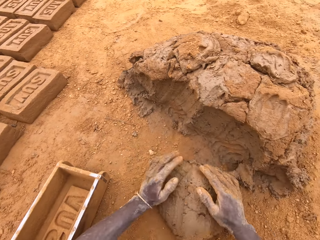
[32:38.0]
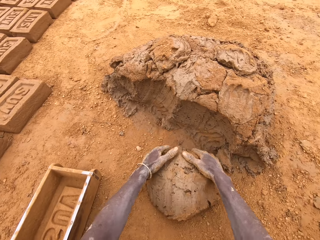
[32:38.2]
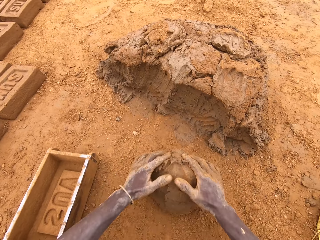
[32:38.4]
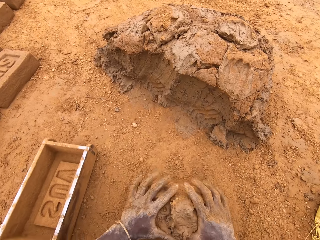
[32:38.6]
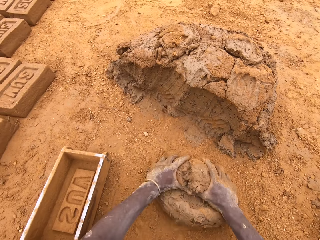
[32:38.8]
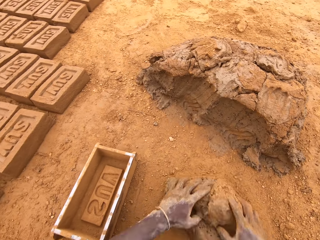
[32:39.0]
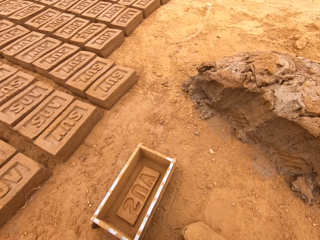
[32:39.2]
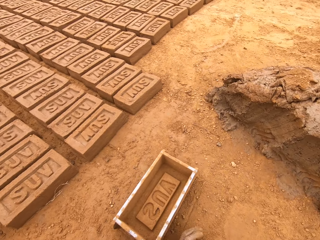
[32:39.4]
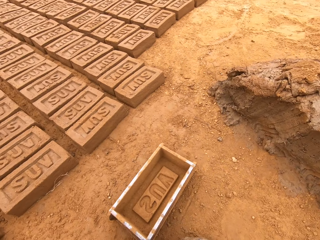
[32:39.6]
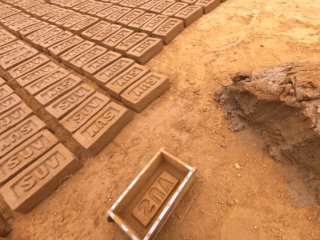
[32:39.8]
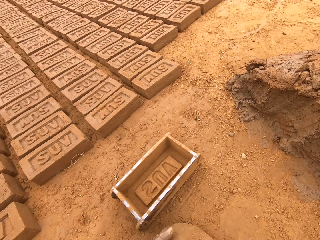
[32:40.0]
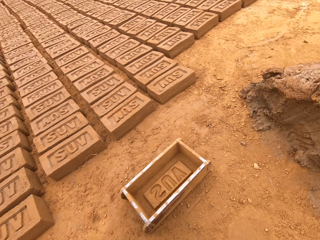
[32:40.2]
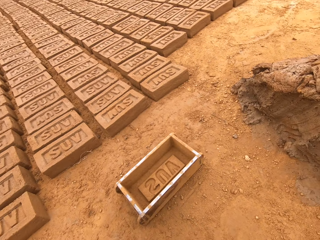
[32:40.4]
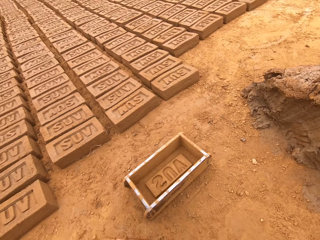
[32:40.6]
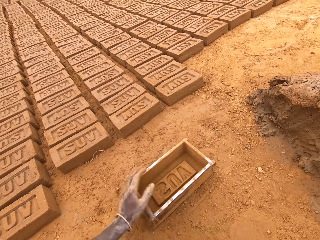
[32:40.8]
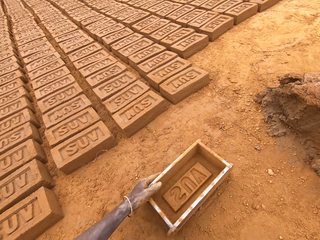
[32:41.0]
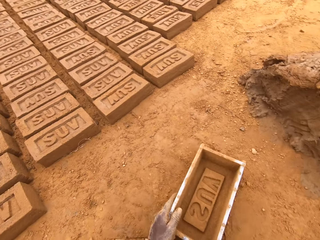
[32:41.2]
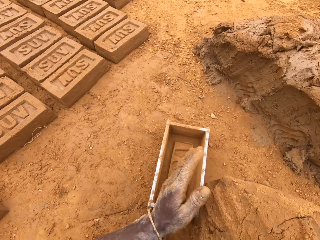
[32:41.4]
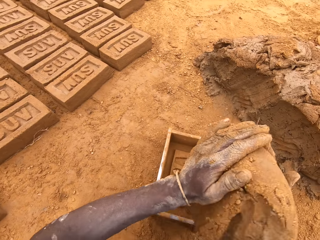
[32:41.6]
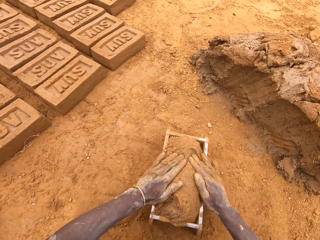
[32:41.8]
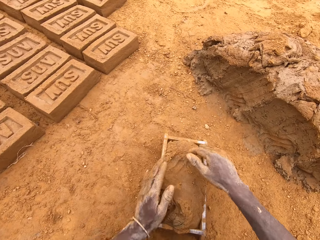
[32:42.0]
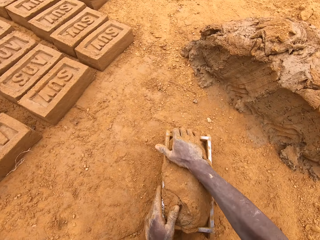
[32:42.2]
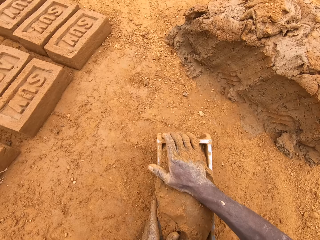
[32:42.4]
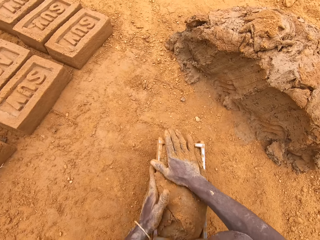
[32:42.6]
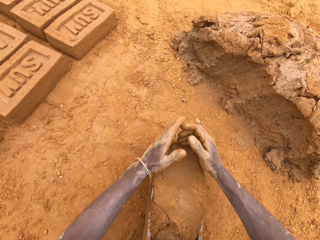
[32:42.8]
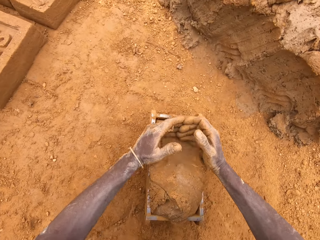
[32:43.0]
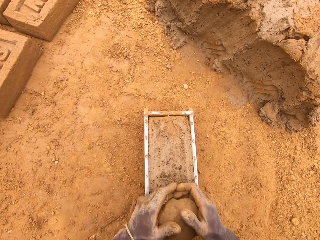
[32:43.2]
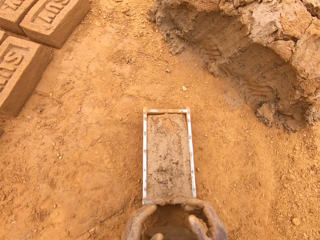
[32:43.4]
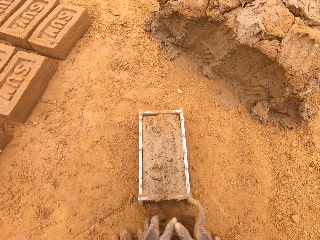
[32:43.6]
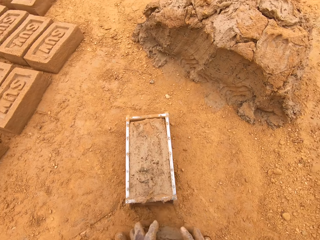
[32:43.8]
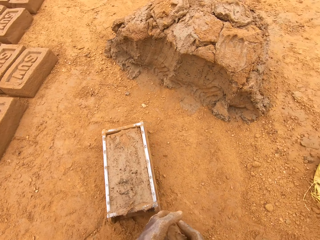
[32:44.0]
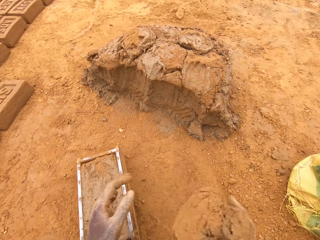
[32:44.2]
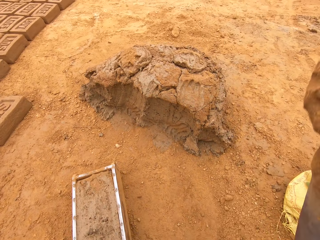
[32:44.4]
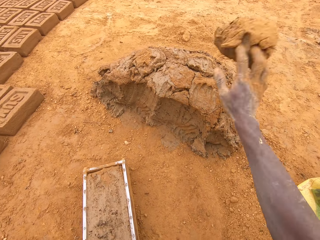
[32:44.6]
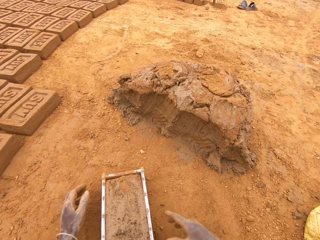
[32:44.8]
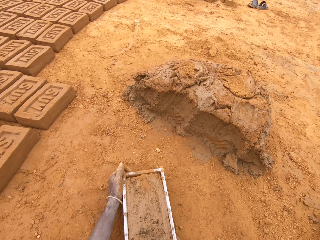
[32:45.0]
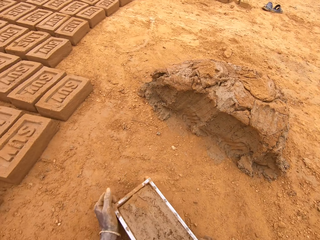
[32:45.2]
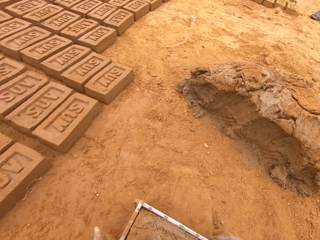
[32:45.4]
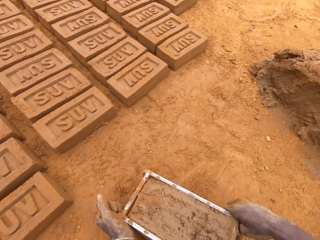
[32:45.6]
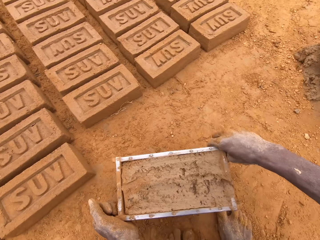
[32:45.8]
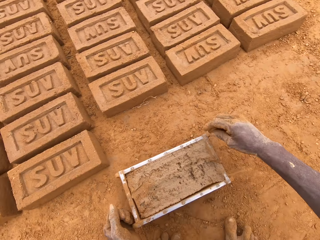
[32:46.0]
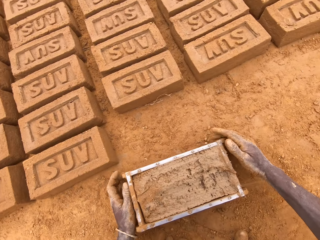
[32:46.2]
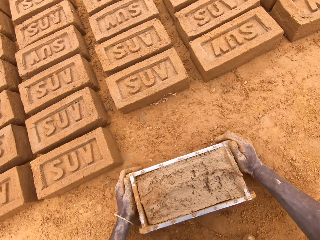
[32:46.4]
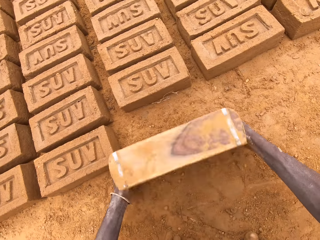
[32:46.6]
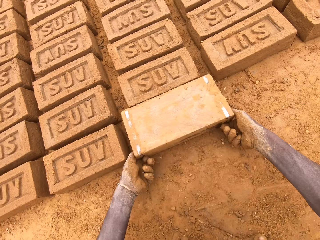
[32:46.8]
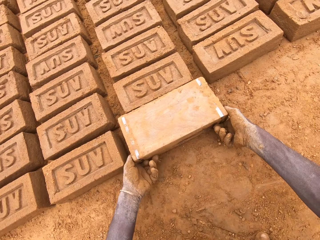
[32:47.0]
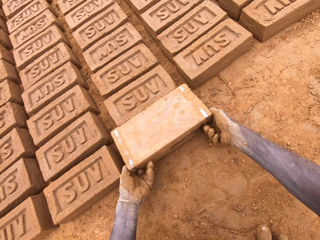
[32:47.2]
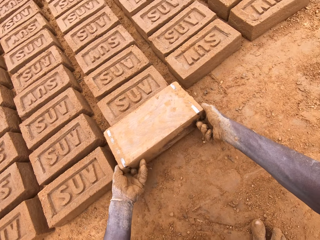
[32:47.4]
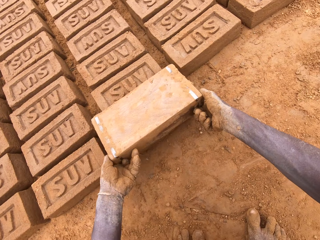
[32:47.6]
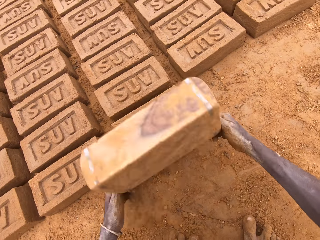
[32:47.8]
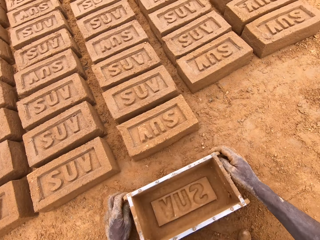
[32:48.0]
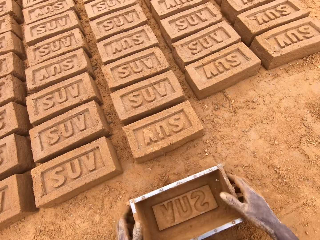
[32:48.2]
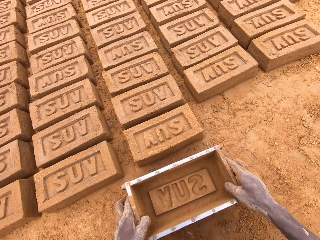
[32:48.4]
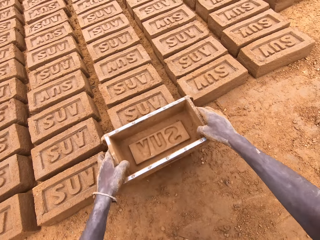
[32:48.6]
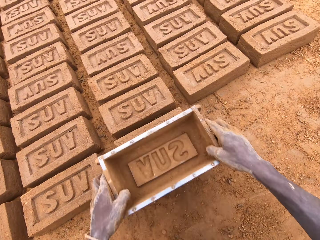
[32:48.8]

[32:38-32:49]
The camera wearer moulds mud or clay on the ground. They put the mud in a brick mould or box, press the clay in the box, cut the mud in the brick mould, and level the clay in the box. They throw the mud on a heap of mud, move the box, and put a brick on the ground from the brick mould.

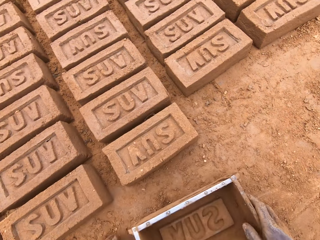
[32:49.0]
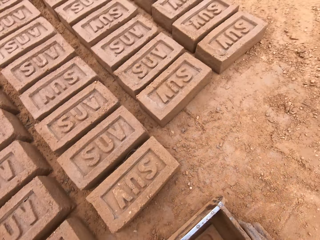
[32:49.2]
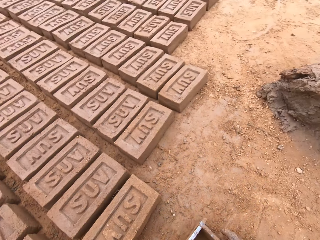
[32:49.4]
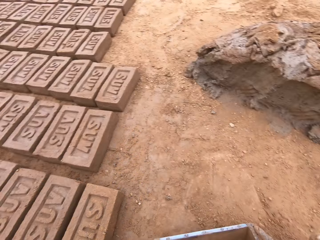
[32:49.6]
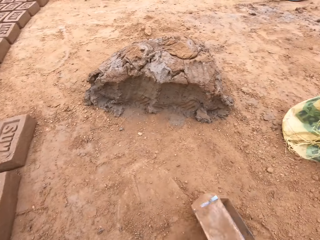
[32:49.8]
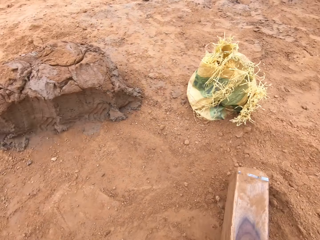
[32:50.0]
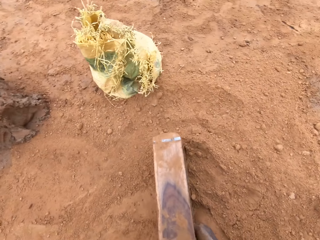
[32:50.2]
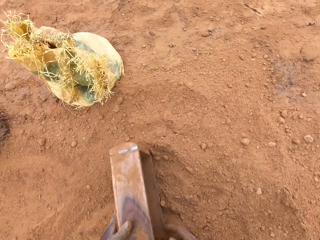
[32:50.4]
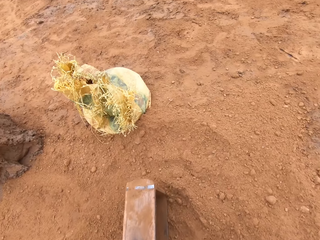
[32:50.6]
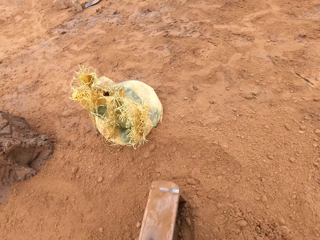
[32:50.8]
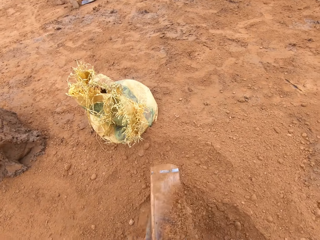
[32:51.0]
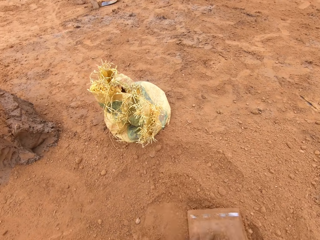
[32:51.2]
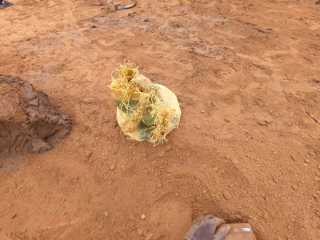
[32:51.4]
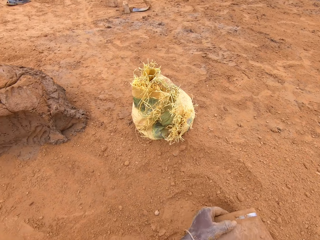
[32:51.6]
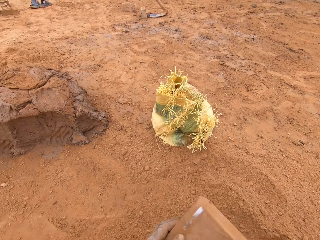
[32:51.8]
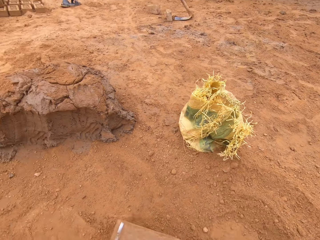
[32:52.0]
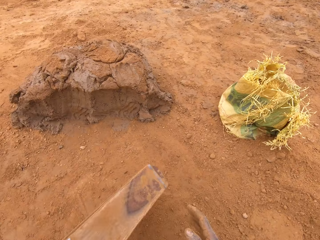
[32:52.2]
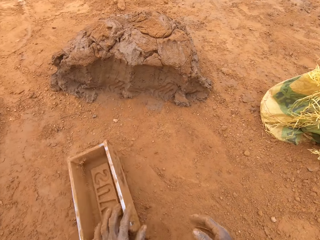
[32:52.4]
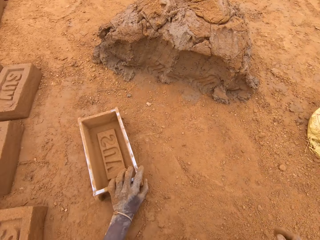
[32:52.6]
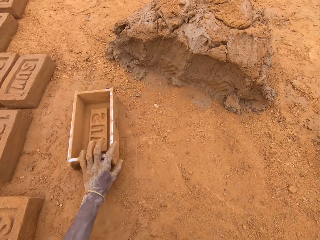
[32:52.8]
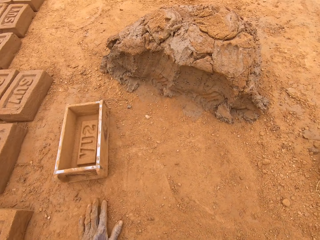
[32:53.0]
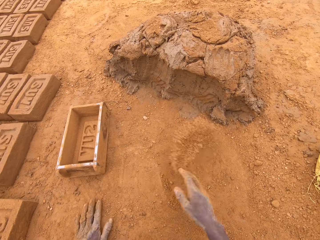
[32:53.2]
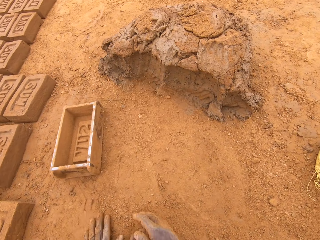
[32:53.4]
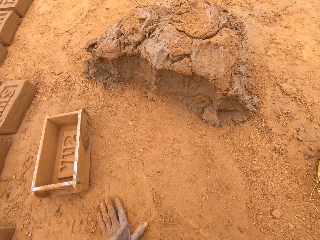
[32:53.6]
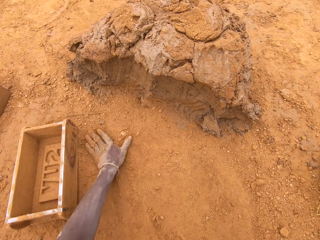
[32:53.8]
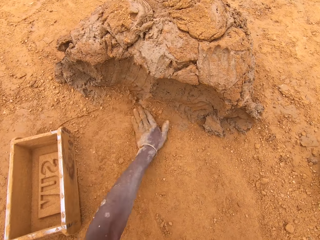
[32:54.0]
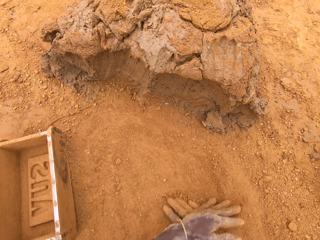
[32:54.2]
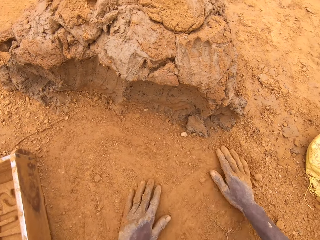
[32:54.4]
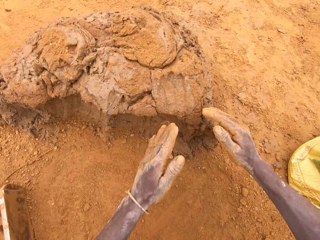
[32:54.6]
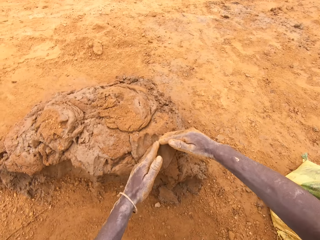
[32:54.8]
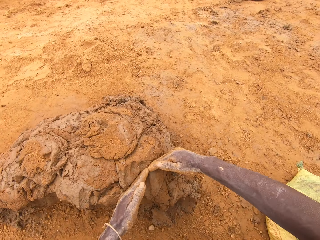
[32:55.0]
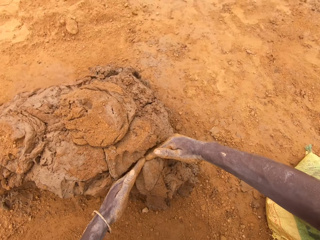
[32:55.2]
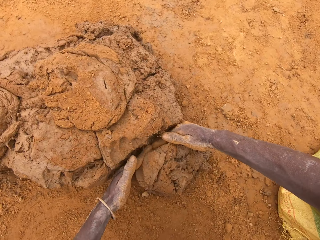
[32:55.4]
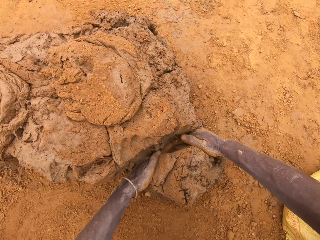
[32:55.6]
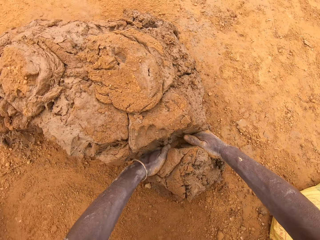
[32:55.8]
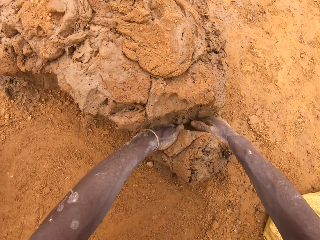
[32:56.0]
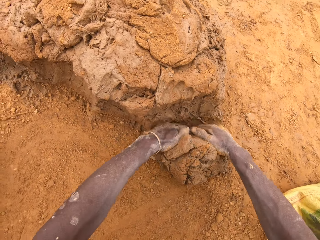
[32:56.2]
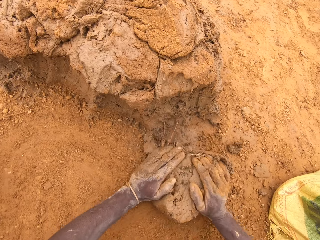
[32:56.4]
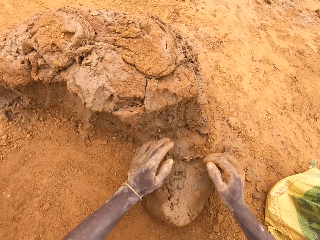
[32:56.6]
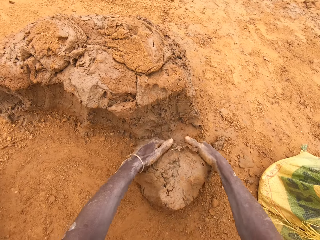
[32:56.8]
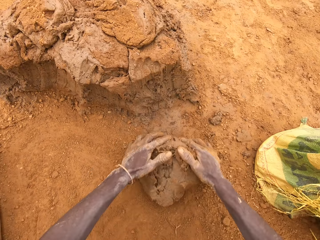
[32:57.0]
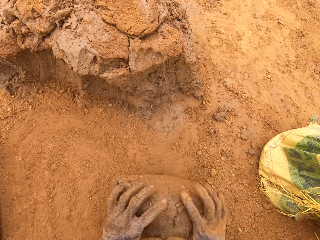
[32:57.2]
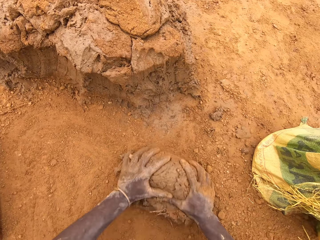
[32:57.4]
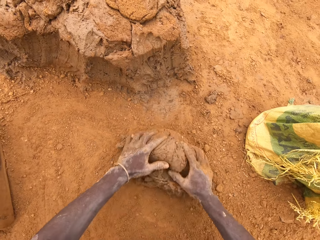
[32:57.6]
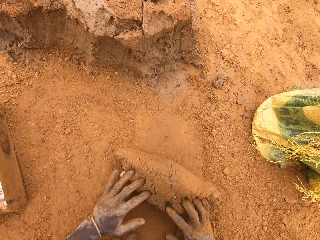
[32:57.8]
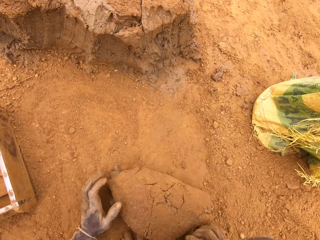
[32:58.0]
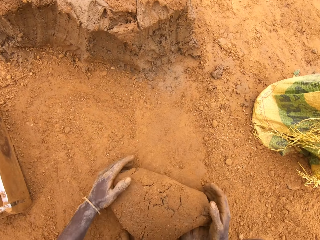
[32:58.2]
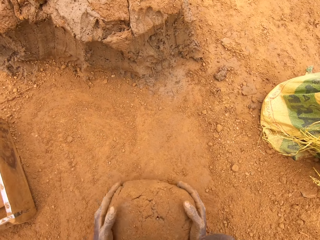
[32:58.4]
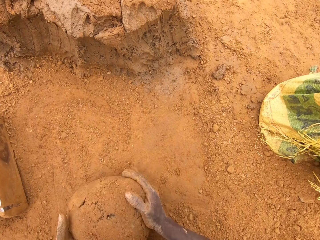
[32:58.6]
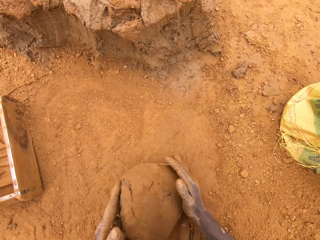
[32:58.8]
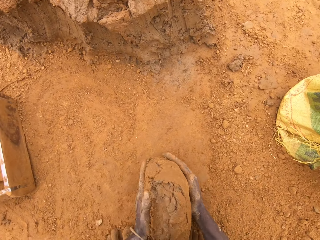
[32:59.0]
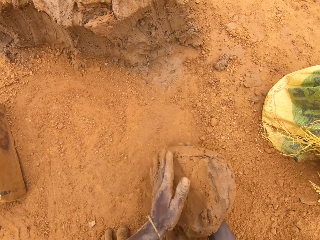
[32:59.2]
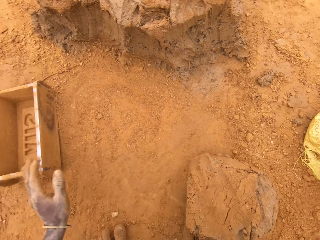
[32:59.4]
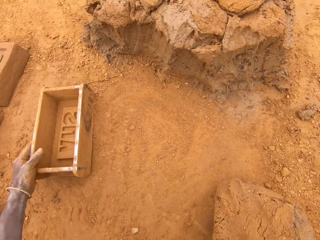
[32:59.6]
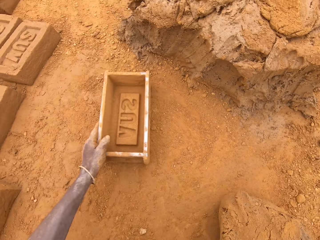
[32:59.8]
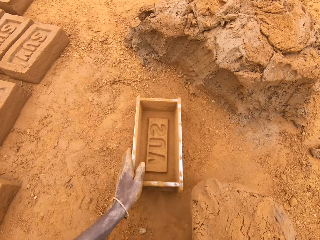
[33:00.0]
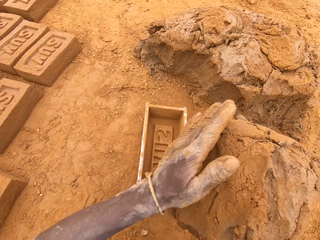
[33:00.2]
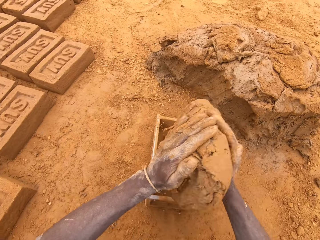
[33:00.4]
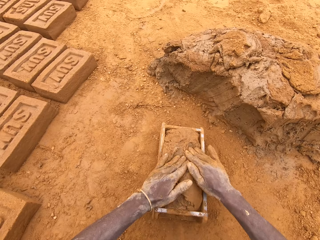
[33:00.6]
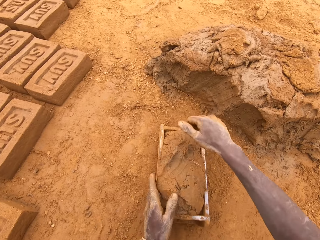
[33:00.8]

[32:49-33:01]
The camera wearer puts sand in a brick mould or box. He pours the sand on the ground from the brick mould, moves the box, spreads the sand on the ground, and rubs hands on the ground. He cuts mud or clay on the heap of mud, scoops the clay with his hands, moulds the mud on the ground, and puts the mud in the brick mould.
